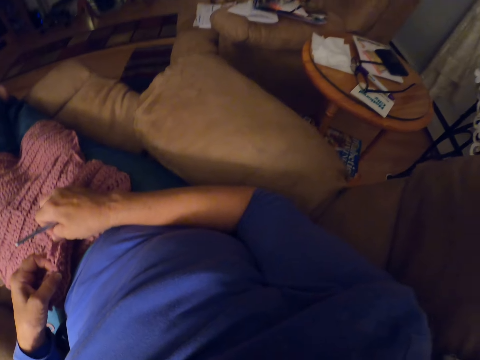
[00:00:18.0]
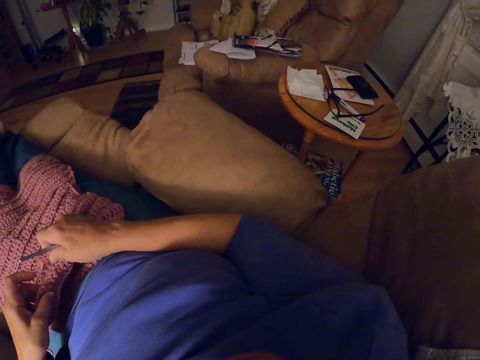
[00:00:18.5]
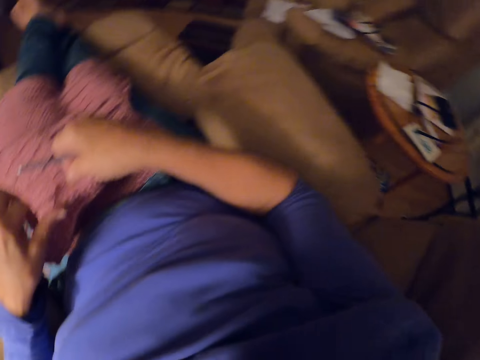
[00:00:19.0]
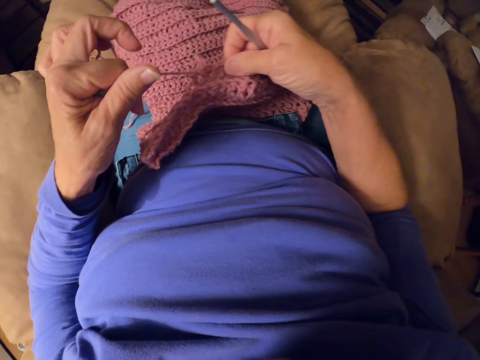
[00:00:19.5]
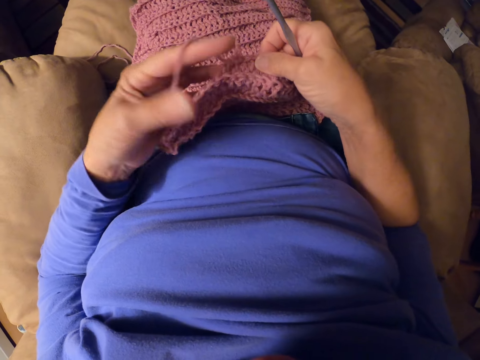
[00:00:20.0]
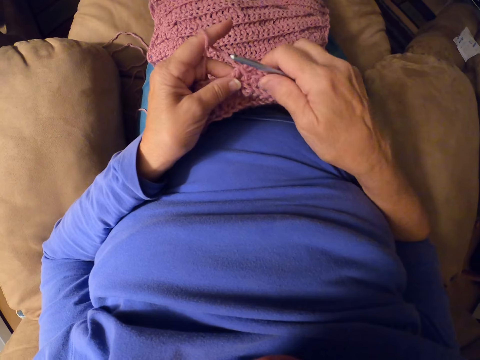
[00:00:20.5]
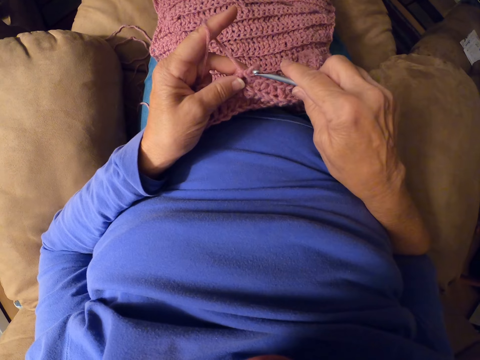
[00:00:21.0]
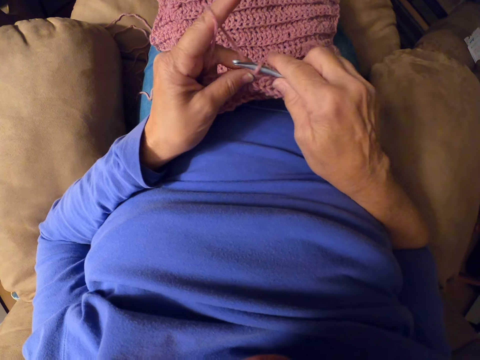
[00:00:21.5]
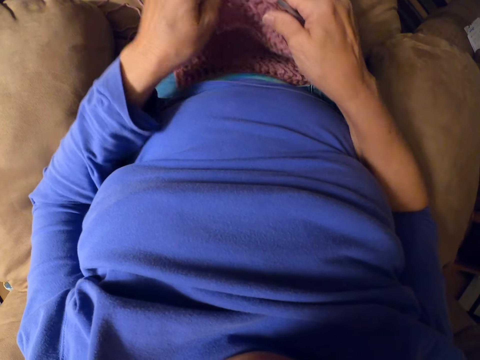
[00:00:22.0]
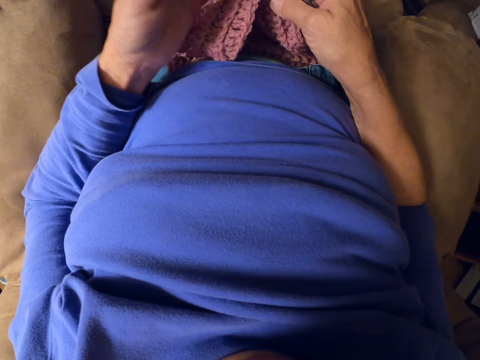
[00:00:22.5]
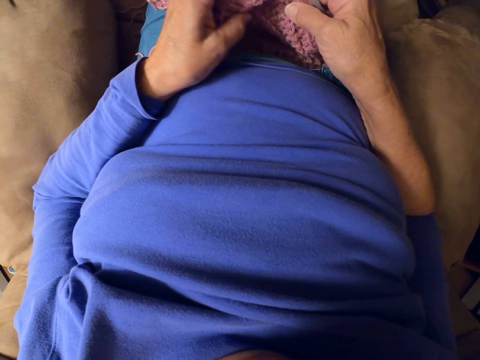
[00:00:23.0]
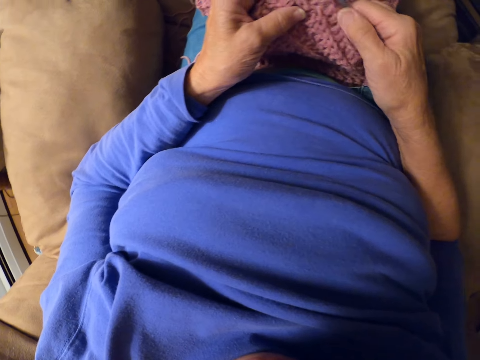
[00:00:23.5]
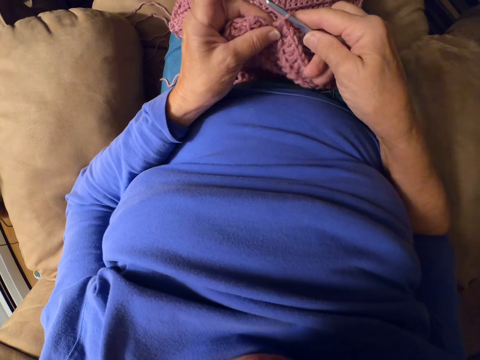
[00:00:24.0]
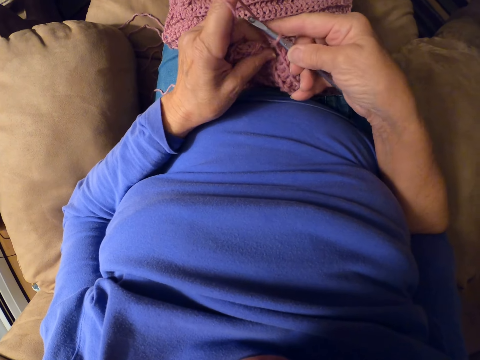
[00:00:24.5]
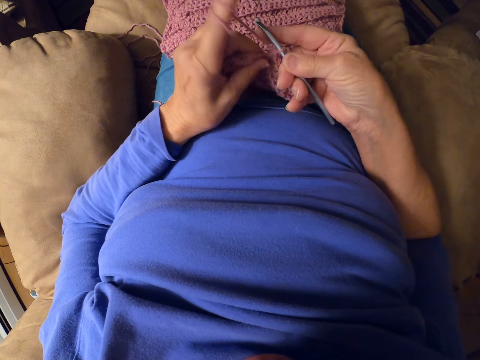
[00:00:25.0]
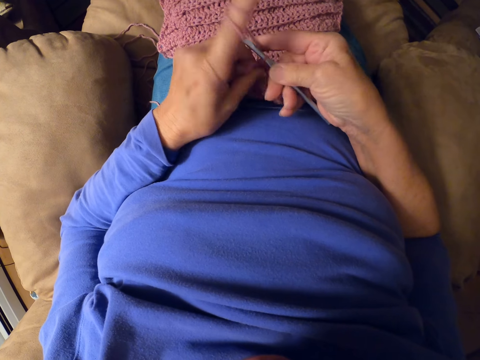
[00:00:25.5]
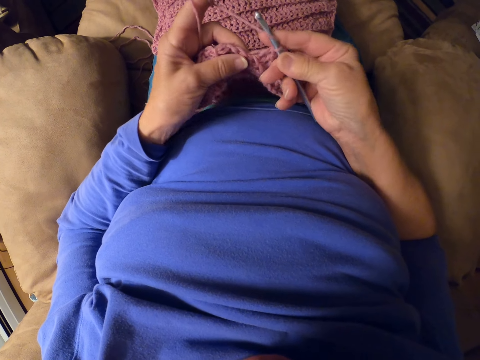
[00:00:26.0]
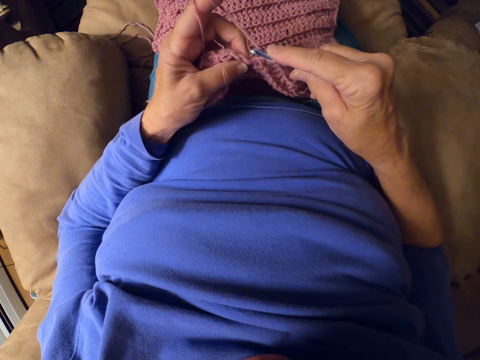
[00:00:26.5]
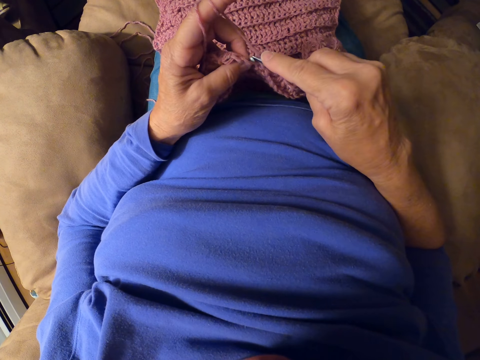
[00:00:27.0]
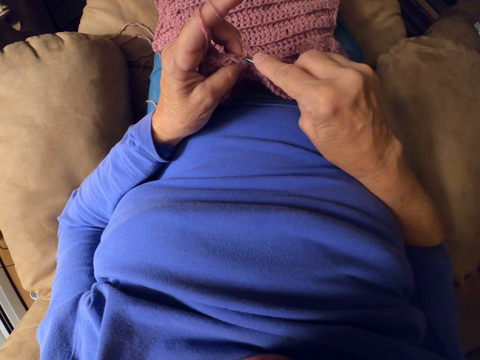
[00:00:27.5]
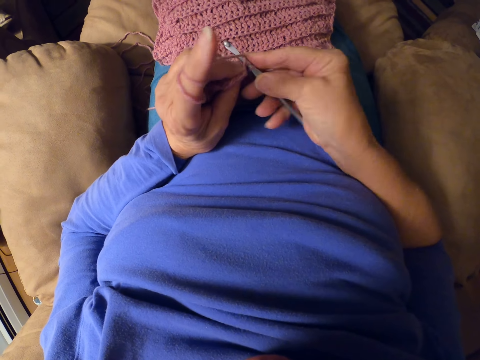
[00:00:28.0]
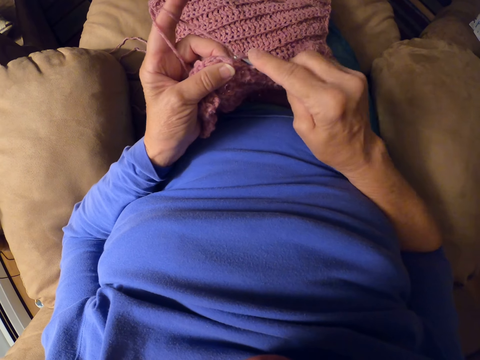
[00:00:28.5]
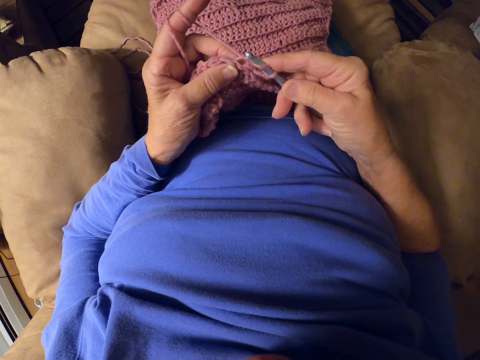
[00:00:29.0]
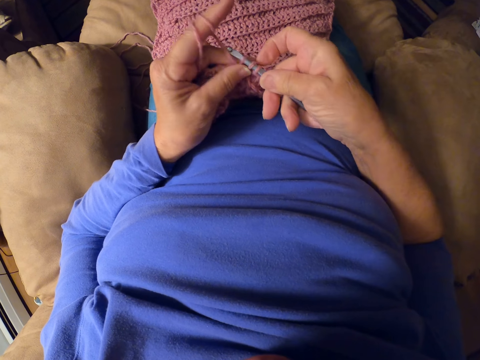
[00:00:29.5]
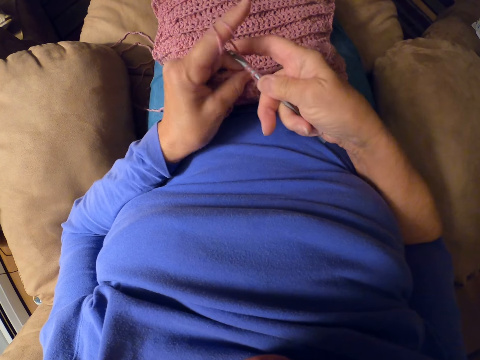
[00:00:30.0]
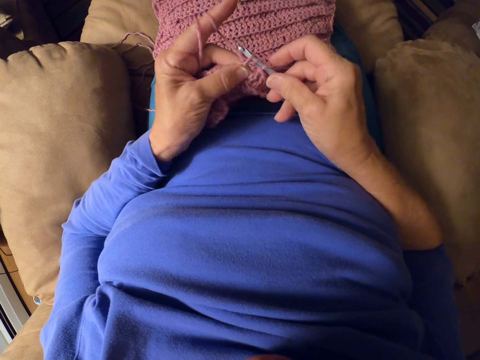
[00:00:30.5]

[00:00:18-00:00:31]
The camera wearer wraps the yarn of the crochet around her left fingers. She inserts the crochet hook into the crochet. She crochets the garment using the yarn and the hook. She crochets the yarn with the crochet hook.

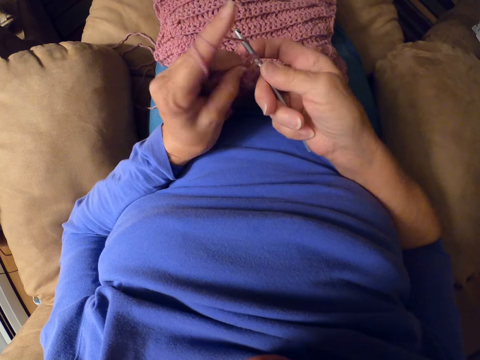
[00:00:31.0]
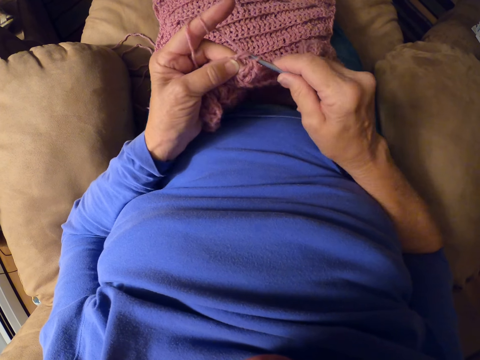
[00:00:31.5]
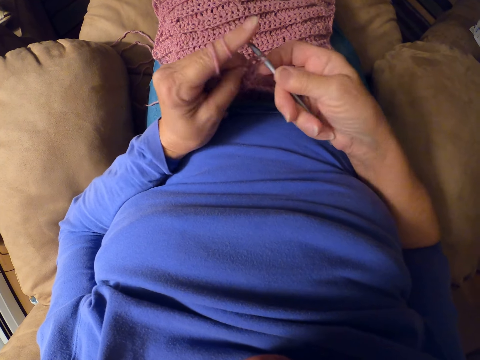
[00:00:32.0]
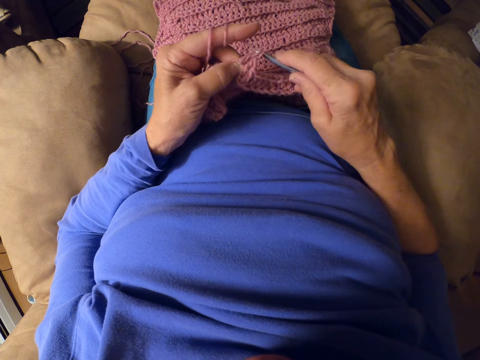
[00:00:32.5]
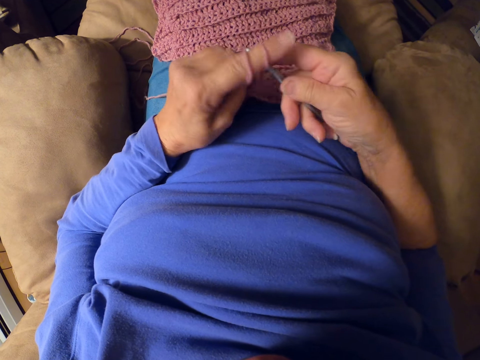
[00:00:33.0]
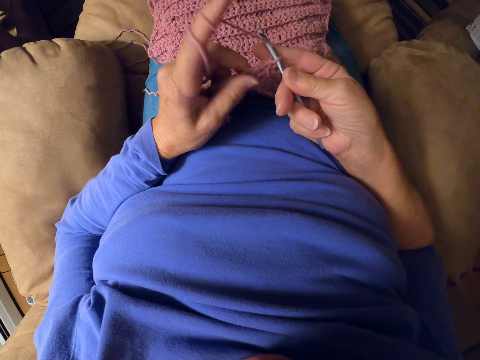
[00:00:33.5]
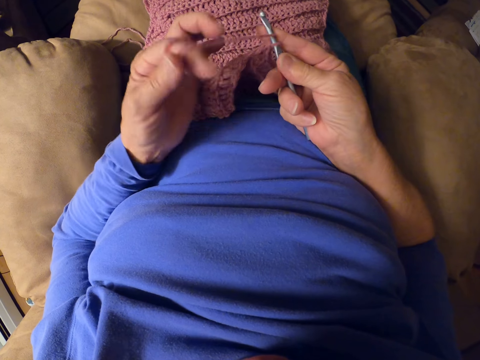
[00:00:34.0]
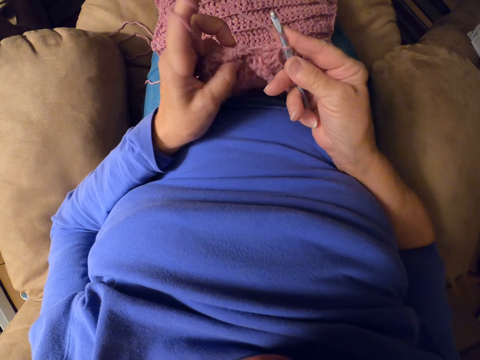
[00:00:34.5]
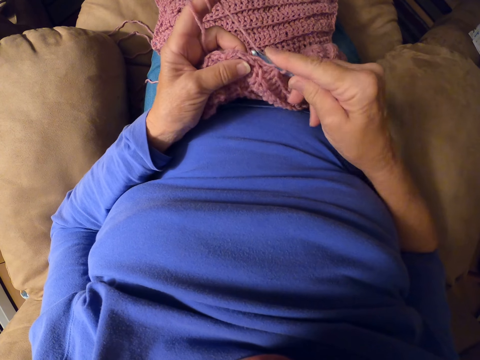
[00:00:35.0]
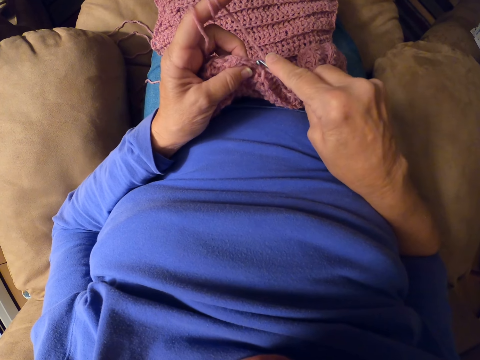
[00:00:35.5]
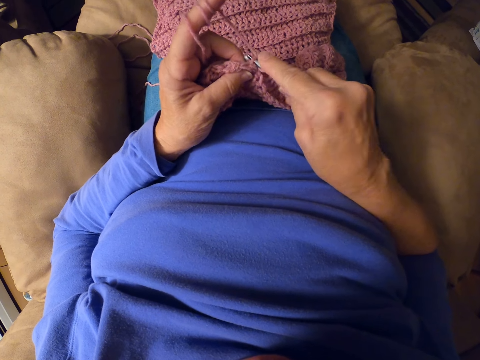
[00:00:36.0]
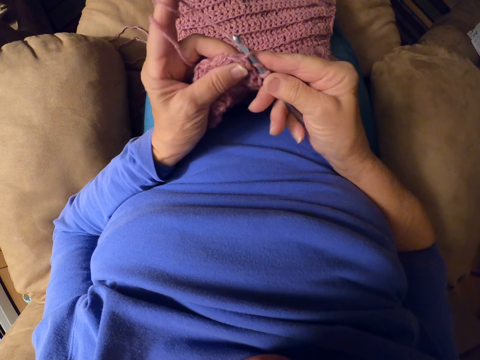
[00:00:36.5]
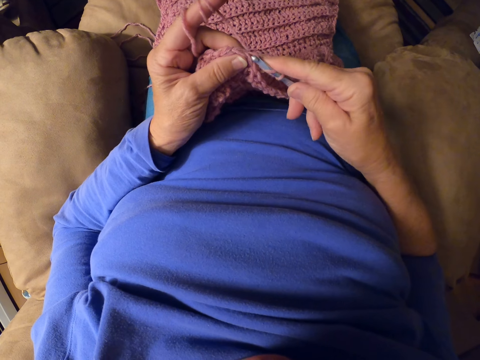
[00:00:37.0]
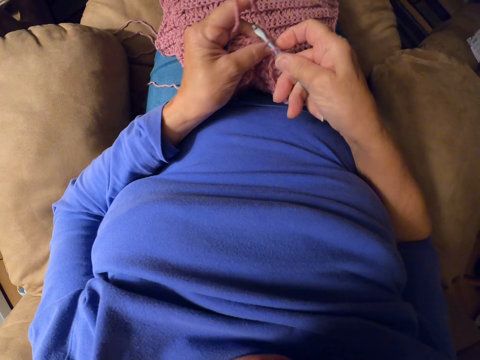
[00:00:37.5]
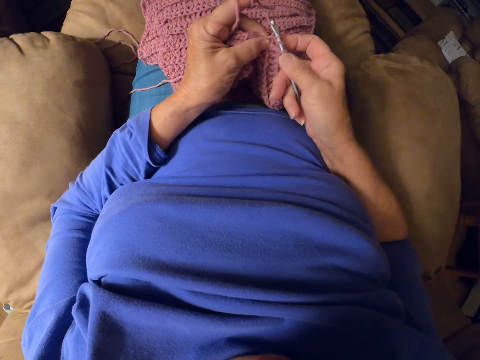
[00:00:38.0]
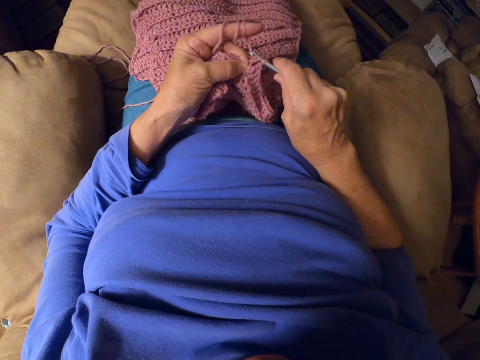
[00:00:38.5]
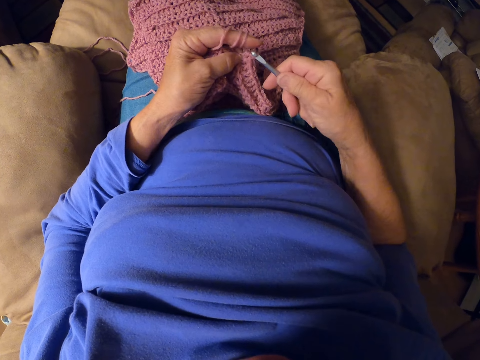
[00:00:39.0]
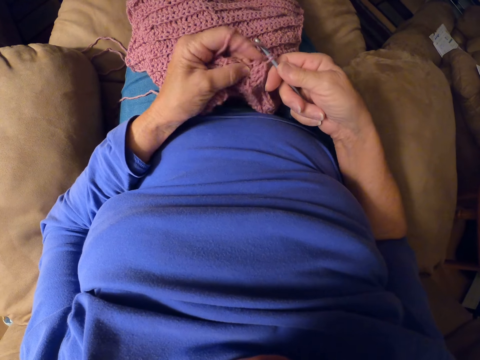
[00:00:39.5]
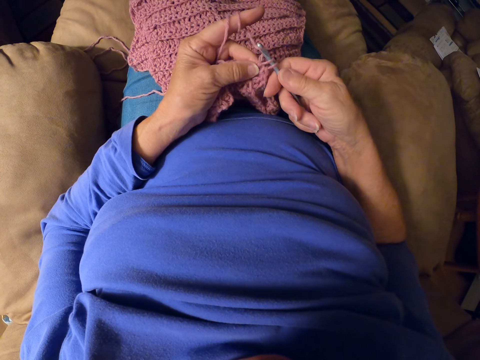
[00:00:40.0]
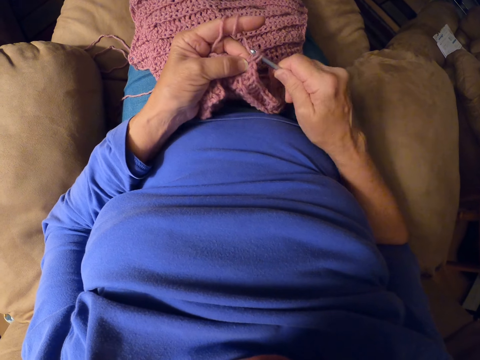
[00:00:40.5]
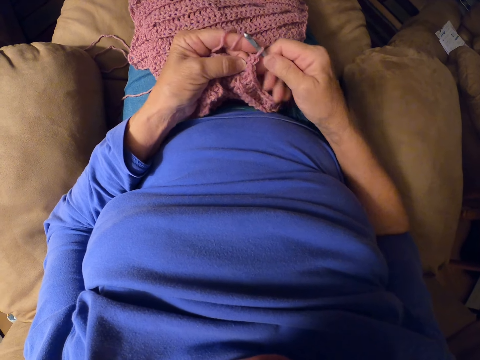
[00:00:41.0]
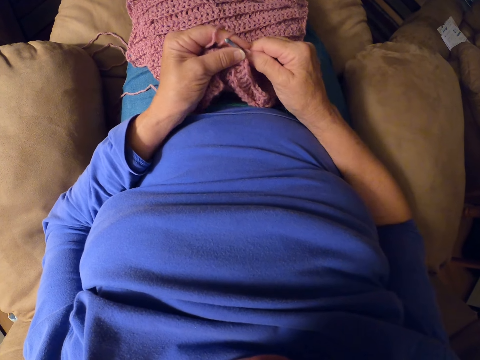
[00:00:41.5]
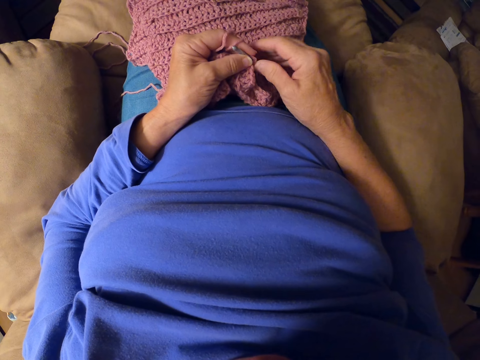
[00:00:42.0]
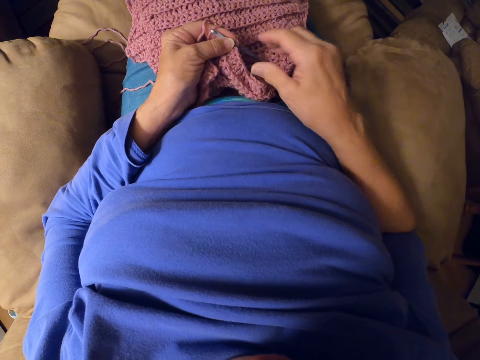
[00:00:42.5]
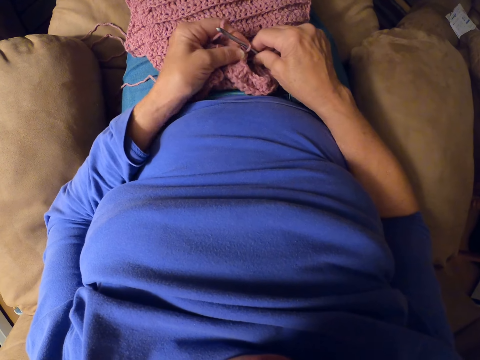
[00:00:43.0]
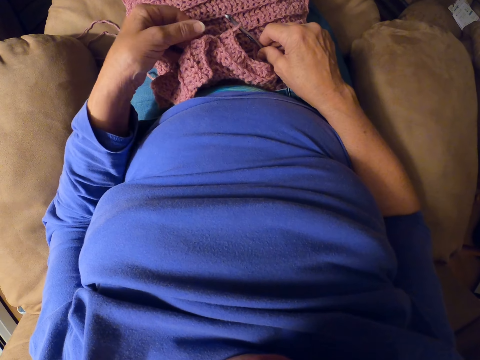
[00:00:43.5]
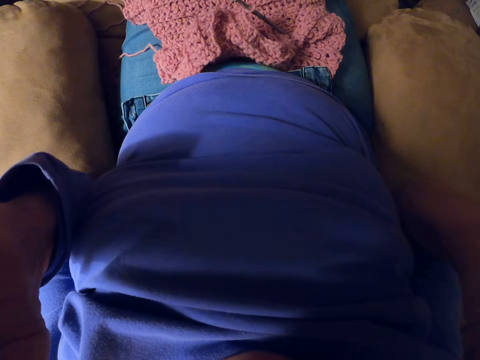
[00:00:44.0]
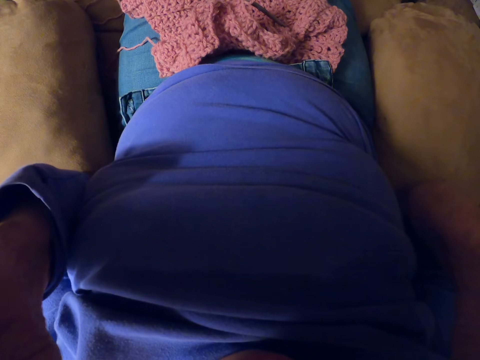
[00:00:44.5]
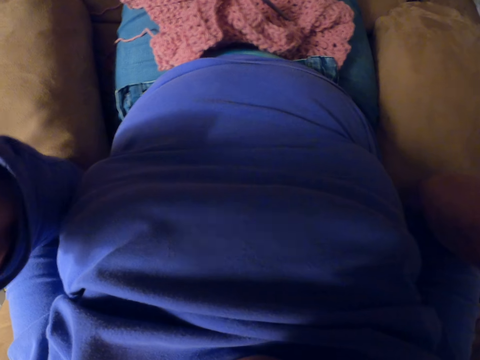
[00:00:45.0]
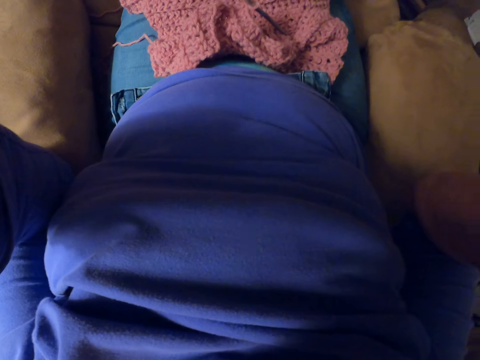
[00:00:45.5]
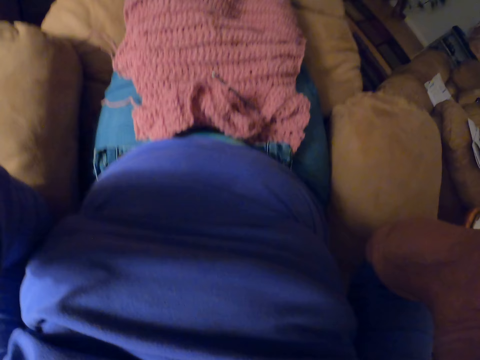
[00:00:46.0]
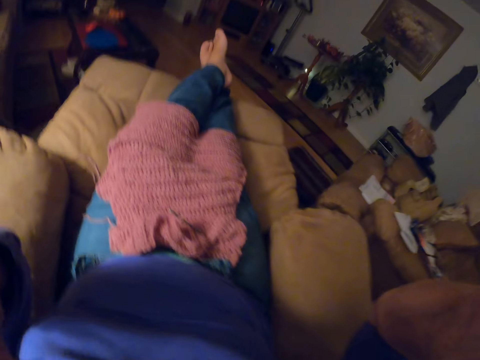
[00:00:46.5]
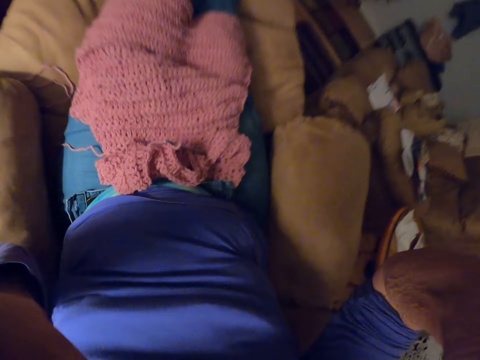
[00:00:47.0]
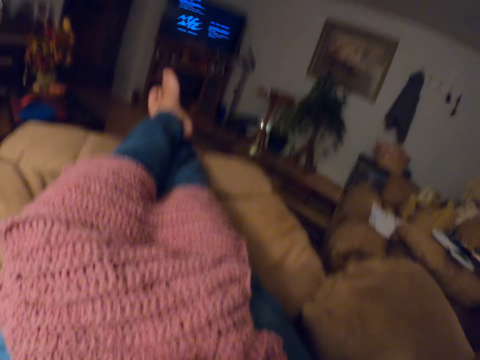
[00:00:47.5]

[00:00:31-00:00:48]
The camera wearer wraps the yarn around her left fingers. She resumes crocheting the yarn with the crochet hook. She passes the crochet hook to her left hand. She raises her right hand briefly. She adjusts the crochet hook with her right hand. She adjusts the camera with both hands.
